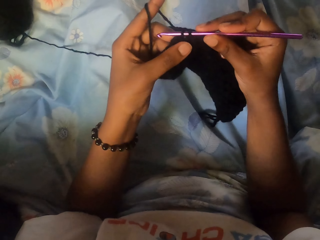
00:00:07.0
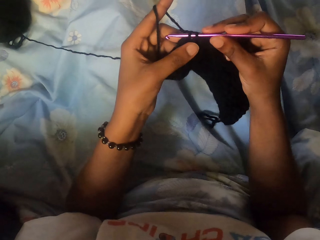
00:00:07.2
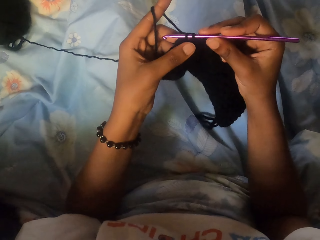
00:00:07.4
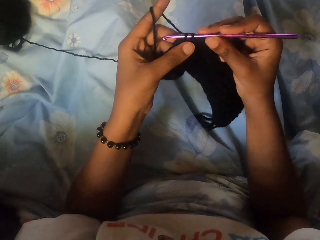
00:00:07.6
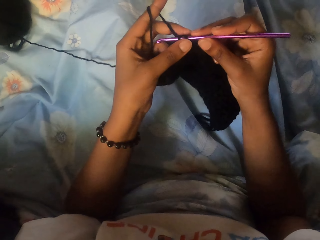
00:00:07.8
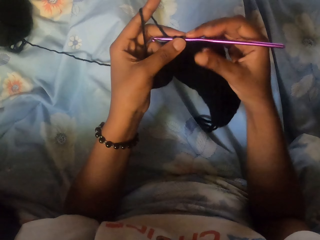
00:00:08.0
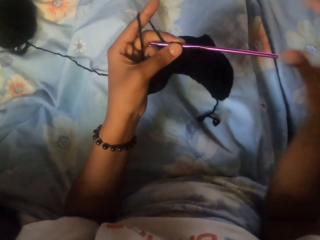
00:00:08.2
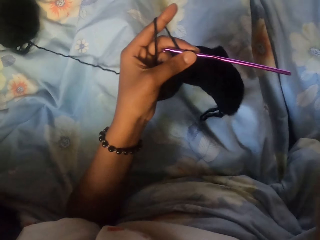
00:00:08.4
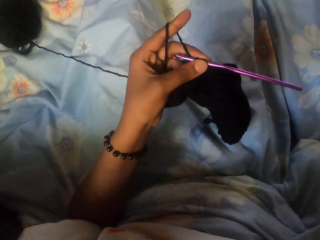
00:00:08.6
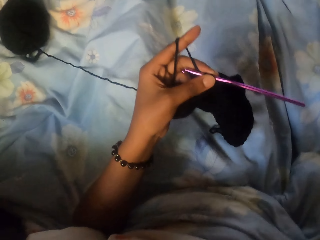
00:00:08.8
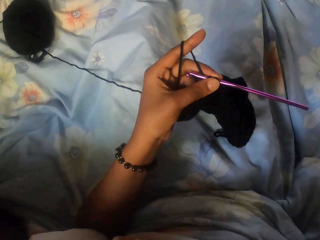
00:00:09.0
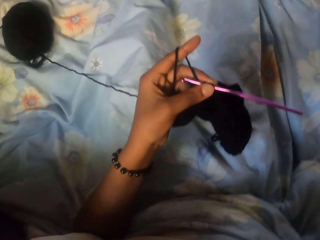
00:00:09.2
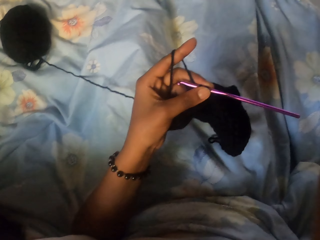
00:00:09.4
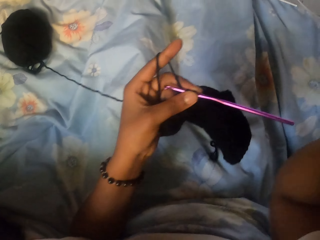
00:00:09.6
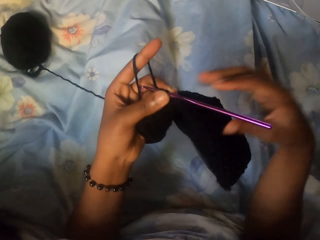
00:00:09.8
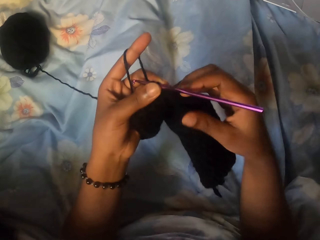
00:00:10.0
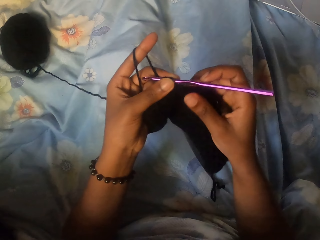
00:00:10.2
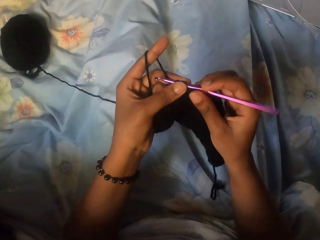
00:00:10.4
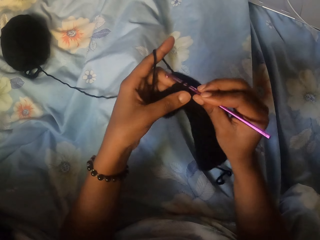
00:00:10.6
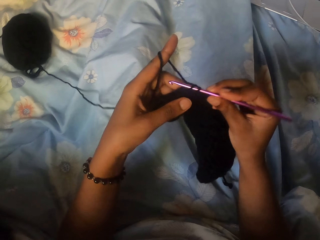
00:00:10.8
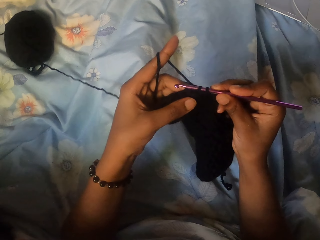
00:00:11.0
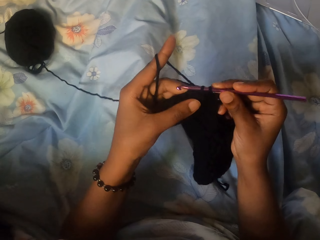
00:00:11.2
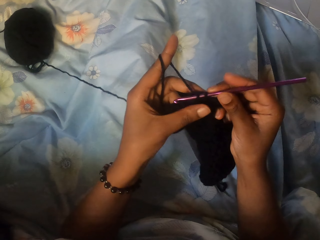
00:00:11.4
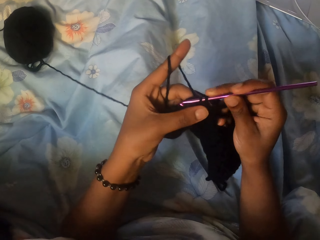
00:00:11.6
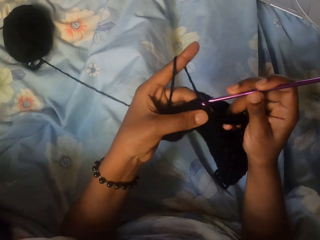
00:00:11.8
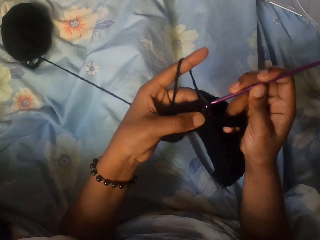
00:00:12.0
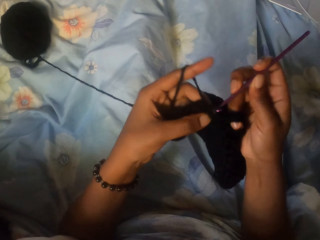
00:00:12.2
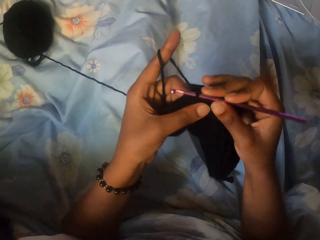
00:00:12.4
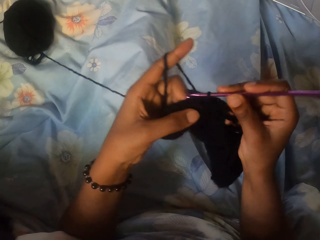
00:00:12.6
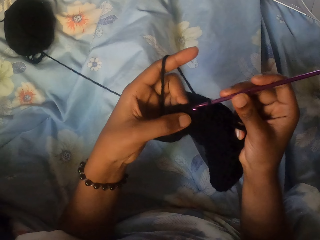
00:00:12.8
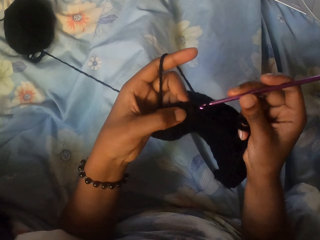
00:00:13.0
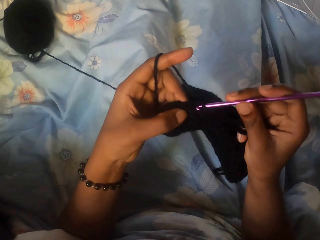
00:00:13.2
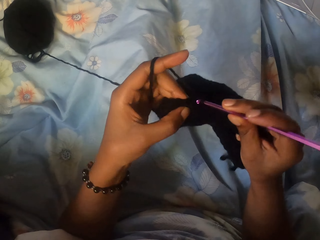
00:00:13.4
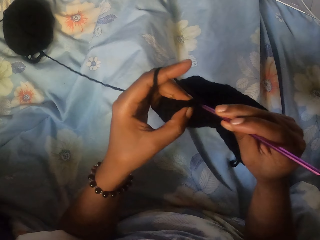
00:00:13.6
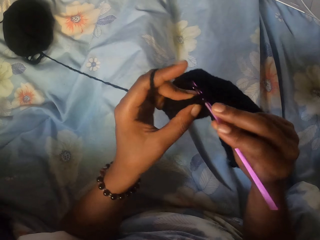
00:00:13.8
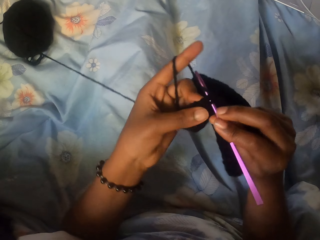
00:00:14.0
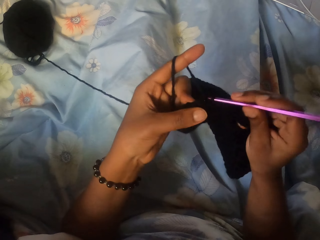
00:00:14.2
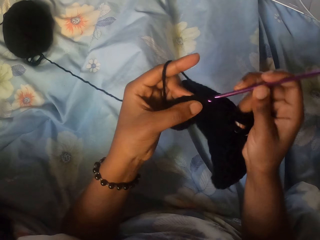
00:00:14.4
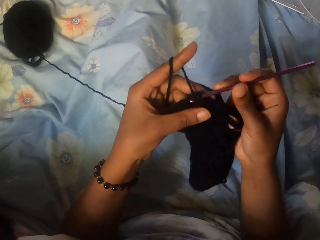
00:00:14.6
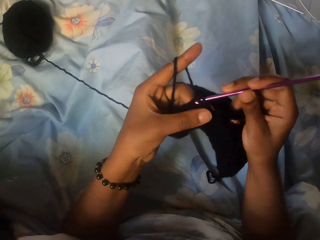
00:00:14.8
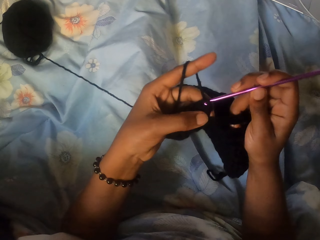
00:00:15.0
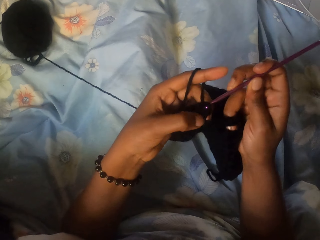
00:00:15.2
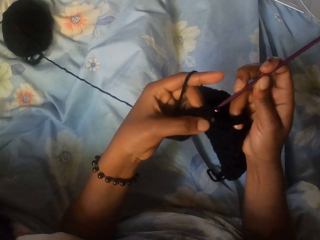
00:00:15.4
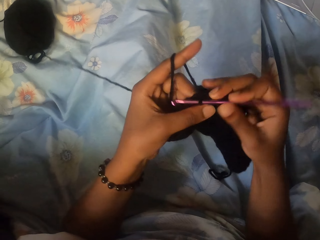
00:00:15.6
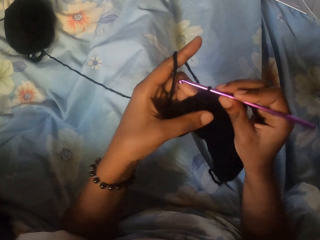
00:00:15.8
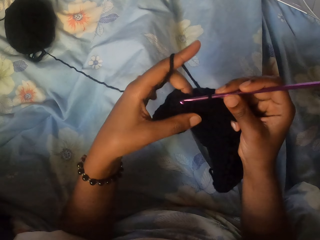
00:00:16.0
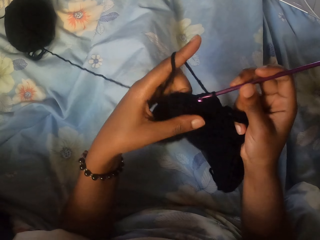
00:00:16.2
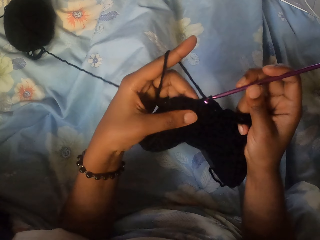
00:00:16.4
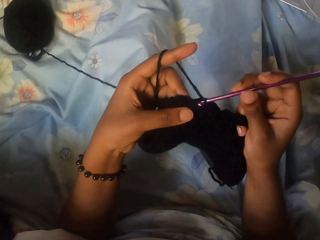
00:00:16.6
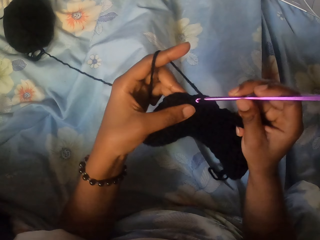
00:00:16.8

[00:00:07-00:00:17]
The camera wearer puts her right hand on her head. She lifts her right hand. She holds a crochet hook. She knits the yarn in her left hand with the crochet hook in her right hand.

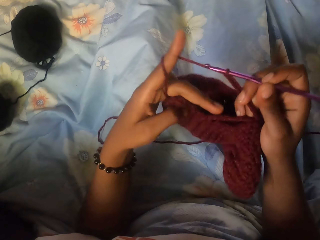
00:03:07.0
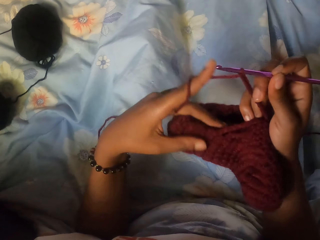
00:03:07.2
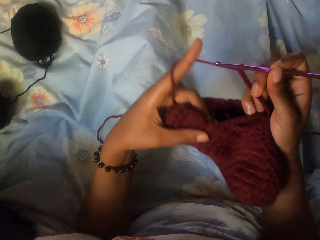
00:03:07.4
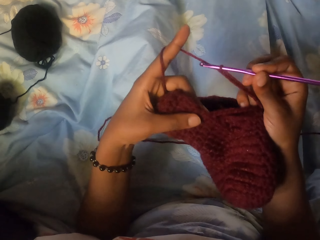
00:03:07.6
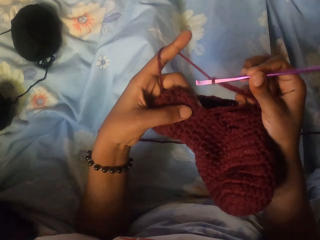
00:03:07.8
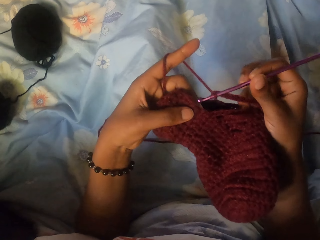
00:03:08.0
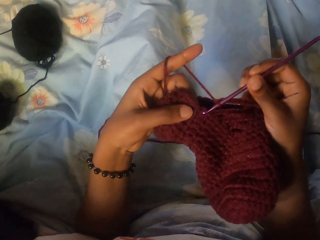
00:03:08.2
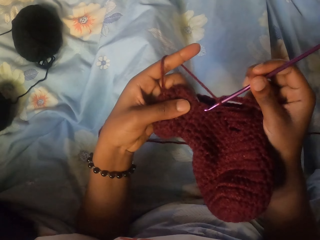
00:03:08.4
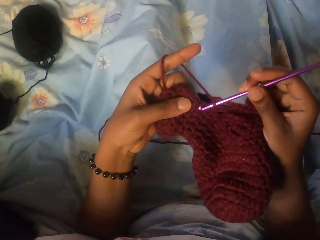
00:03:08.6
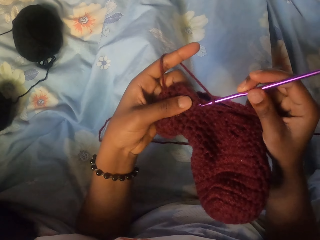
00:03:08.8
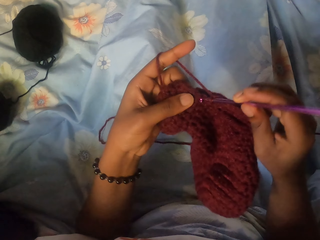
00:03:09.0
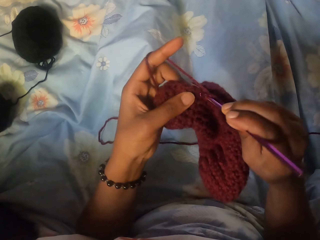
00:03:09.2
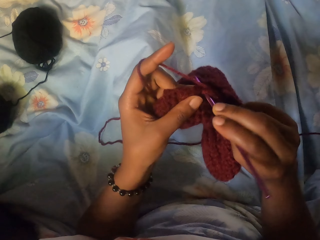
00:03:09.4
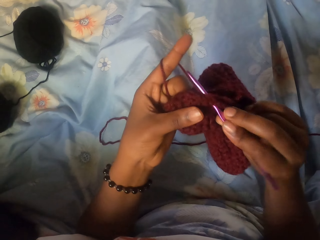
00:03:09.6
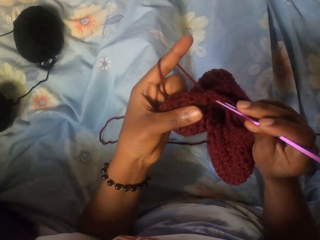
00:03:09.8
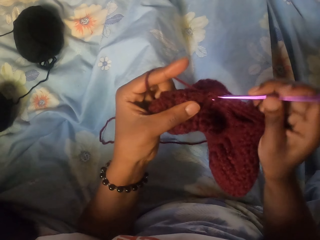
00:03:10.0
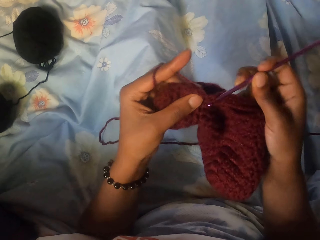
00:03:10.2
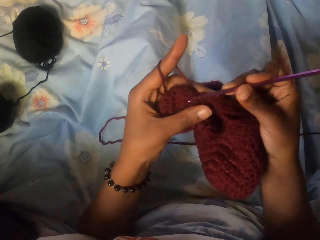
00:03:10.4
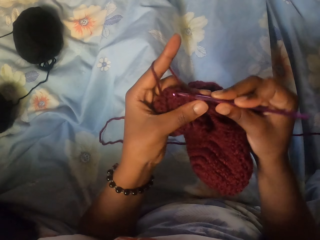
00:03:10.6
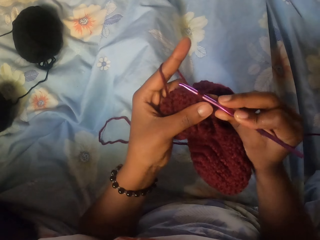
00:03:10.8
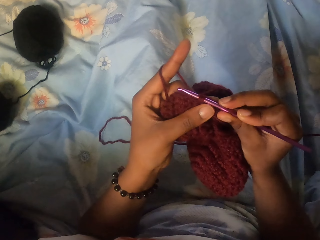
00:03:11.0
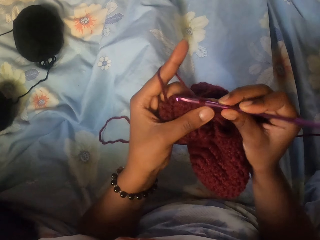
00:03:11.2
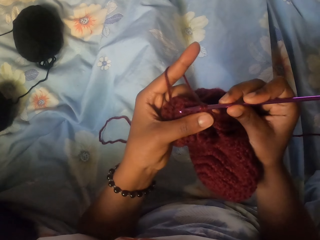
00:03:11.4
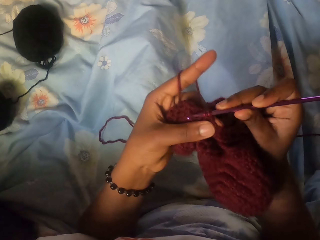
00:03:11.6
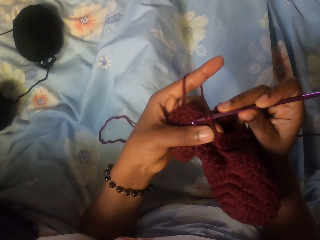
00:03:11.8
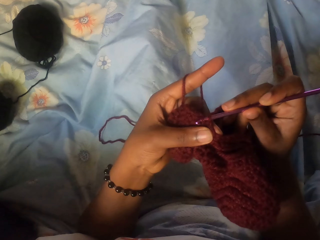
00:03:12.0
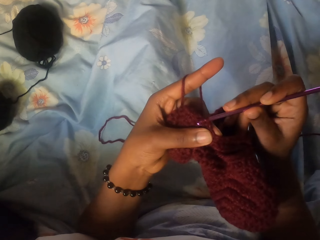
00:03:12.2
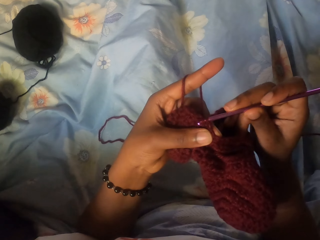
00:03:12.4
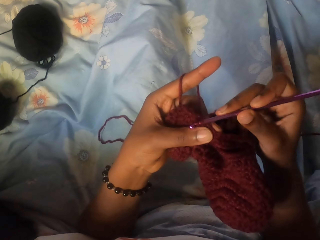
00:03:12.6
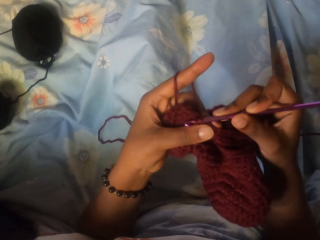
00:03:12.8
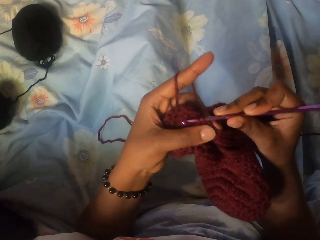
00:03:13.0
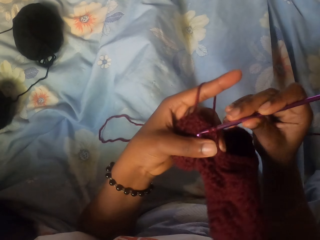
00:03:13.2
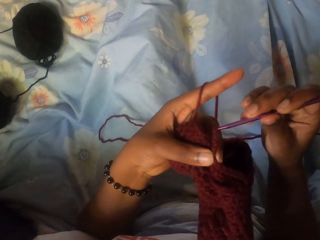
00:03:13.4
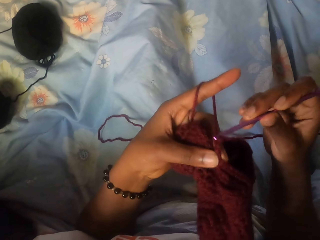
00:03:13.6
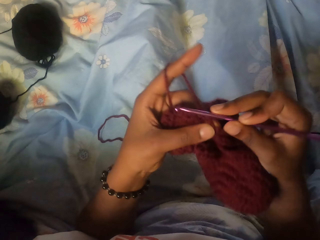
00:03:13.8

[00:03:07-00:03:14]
The camera wearer knits the knitted yarn in her left hand with the crochet hook in her right hand.

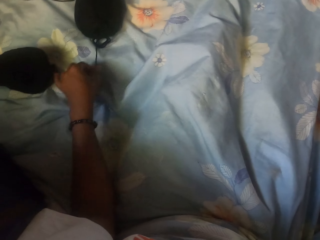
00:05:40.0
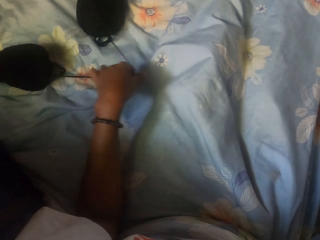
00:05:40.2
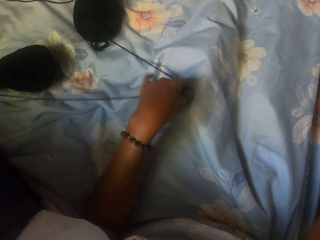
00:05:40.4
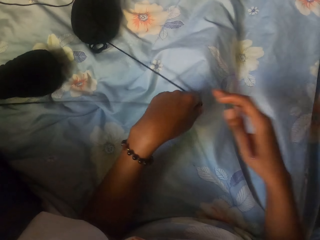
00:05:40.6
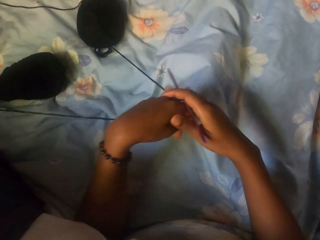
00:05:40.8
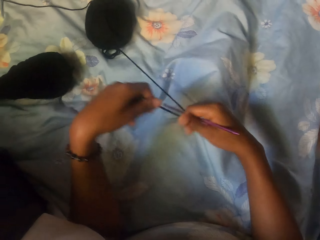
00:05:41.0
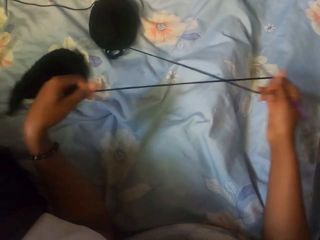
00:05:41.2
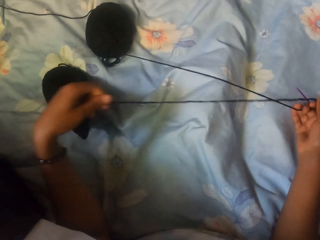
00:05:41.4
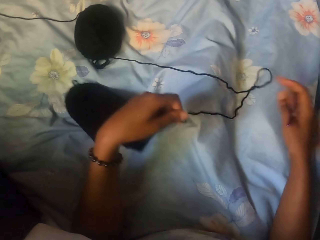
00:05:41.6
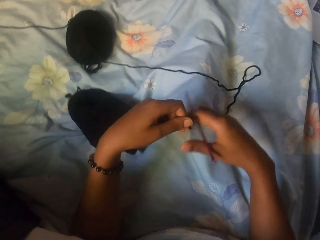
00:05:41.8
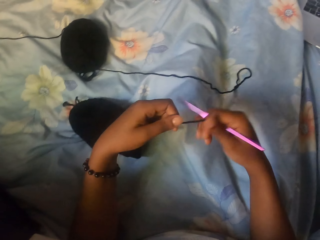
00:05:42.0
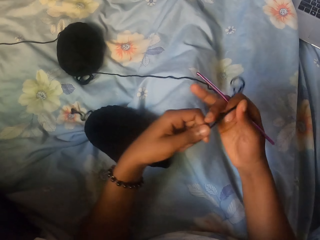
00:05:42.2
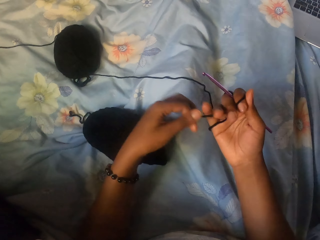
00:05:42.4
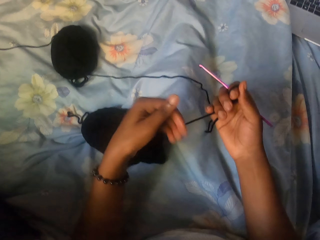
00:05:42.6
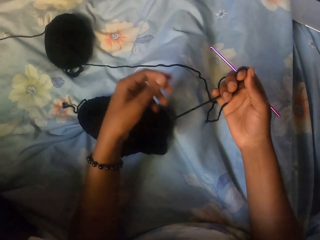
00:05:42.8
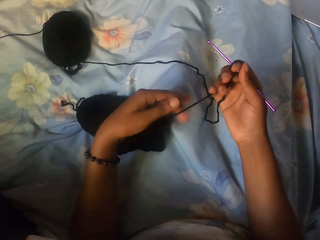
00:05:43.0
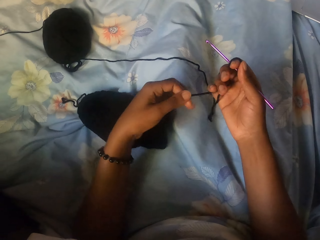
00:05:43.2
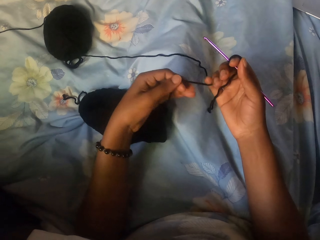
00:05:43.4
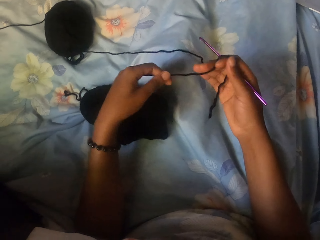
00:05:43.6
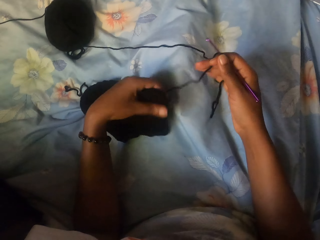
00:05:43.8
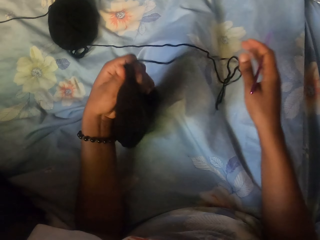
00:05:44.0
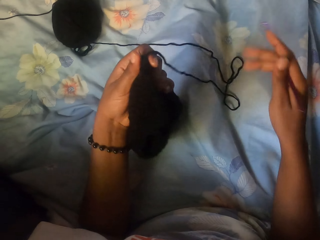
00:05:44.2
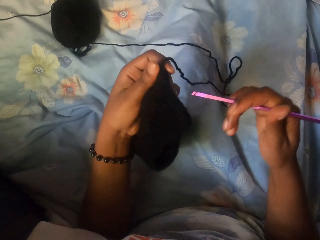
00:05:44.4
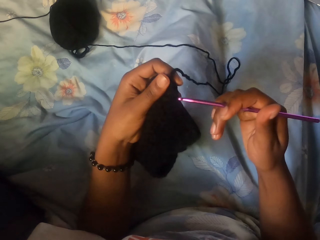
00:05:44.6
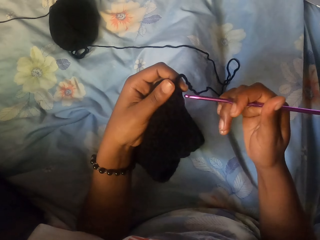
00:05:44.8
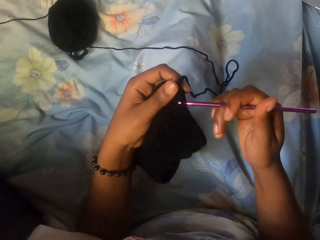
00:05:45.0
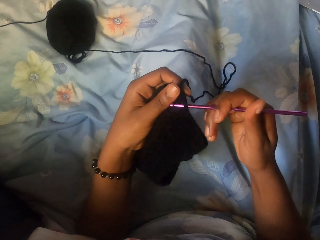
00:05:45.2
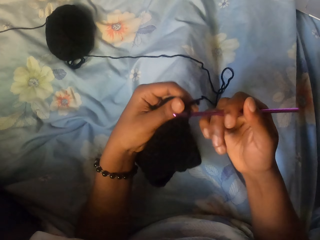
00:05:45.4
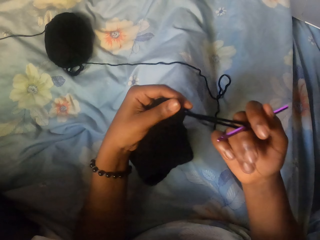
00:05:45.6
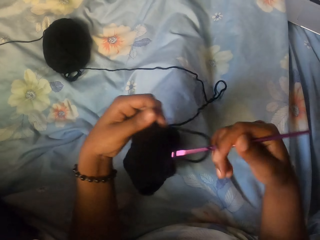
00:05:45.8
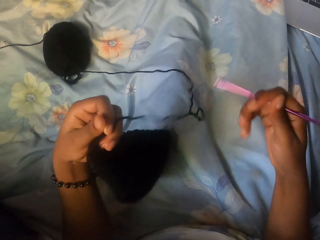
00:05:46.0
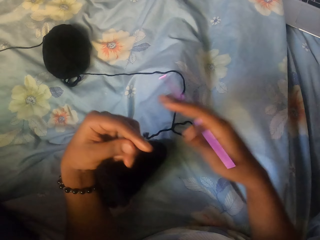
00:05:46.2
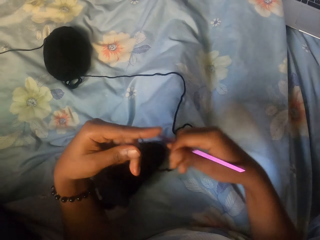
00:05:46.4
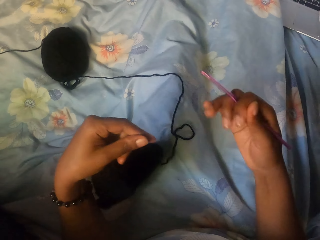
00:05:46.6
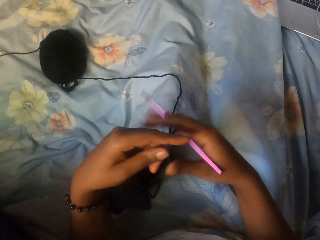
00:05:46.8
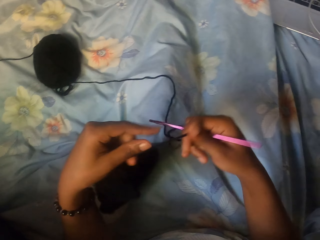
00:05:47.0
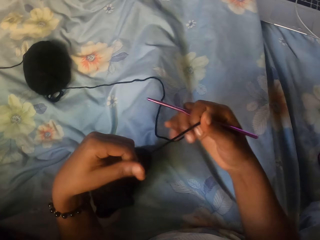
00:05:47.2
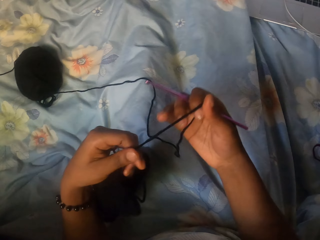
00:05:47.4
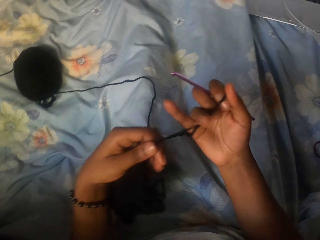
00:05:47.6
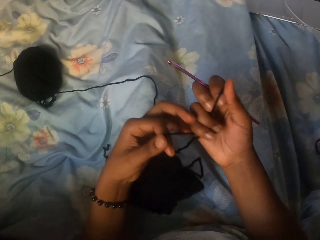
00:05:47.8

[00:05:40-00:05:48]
The camera wearer picks up a skein of wool on a bed with her left hand. She holds a yarn. She pulls the skein of wool with both hands. She holds a hood on the left hand. She inputs a crochet in the yarn.
